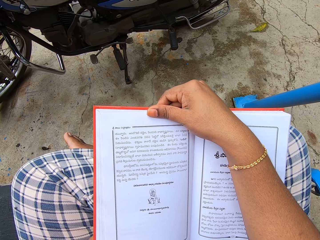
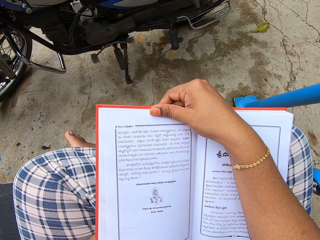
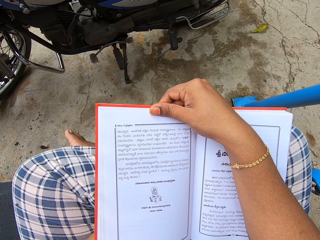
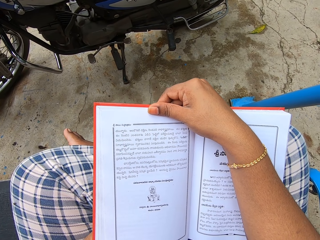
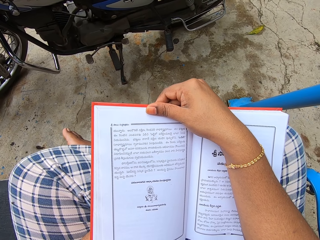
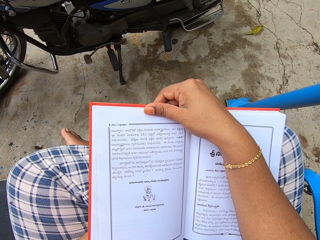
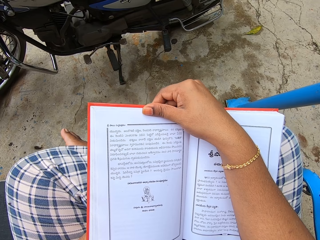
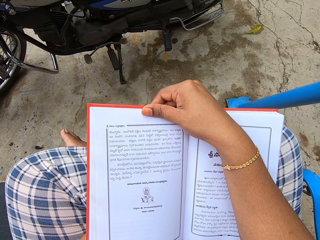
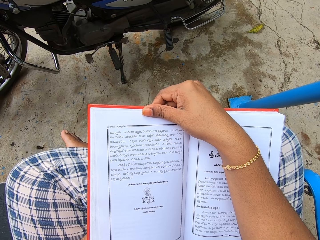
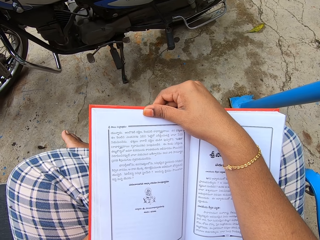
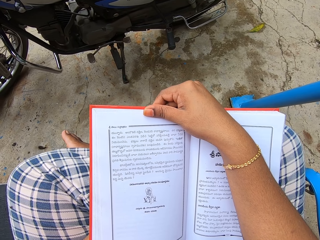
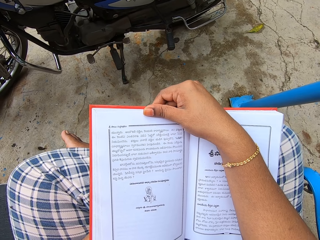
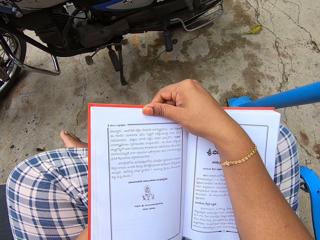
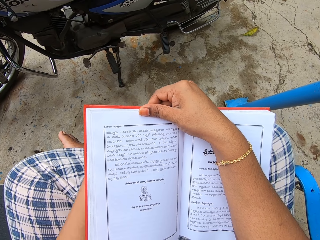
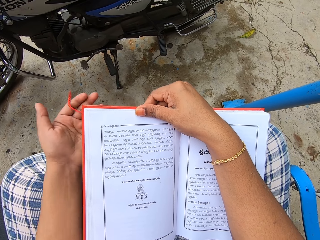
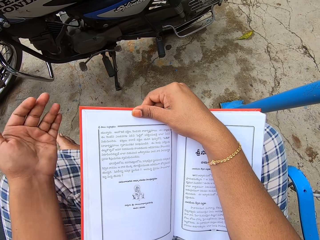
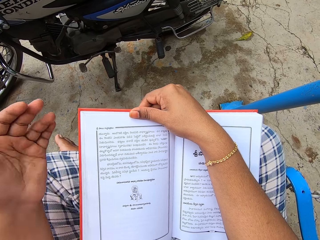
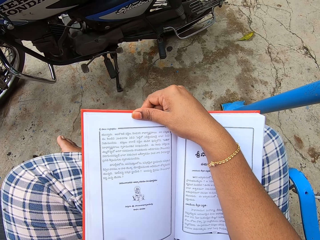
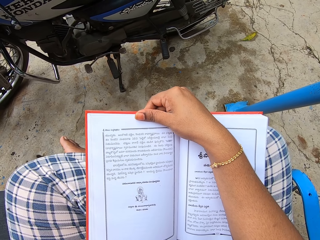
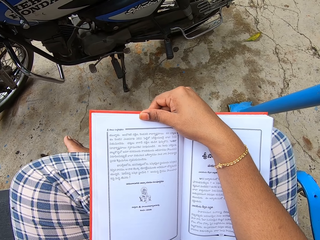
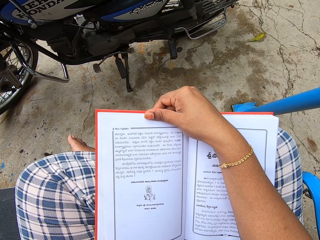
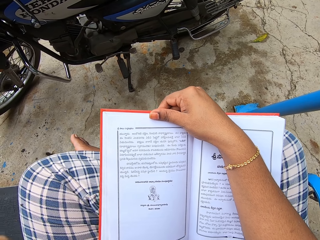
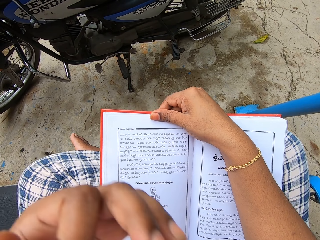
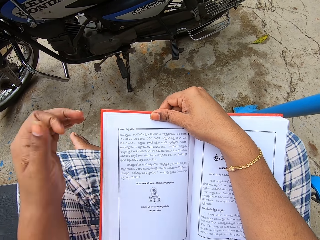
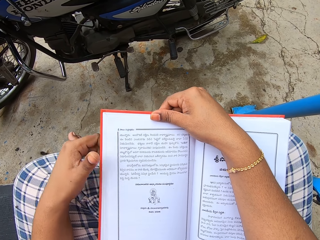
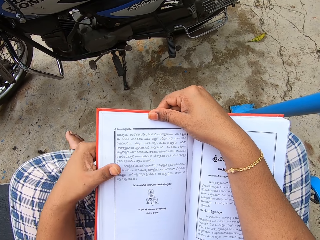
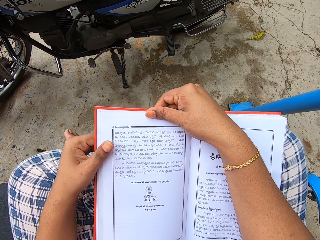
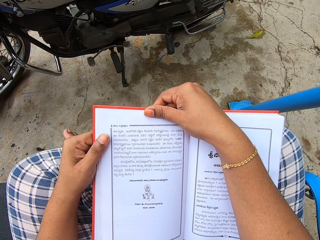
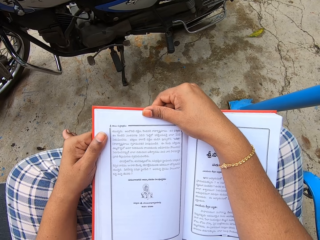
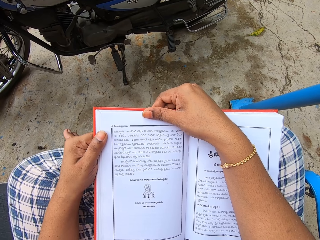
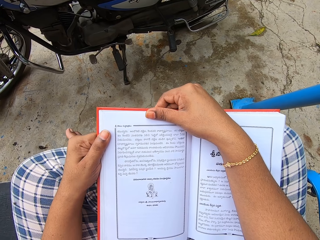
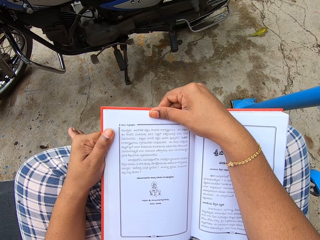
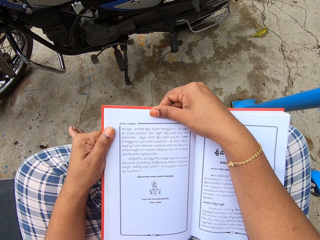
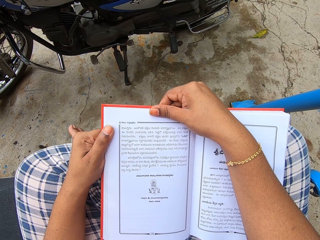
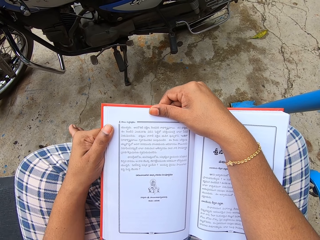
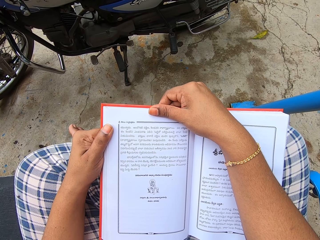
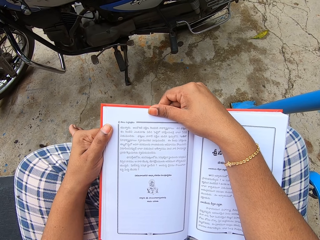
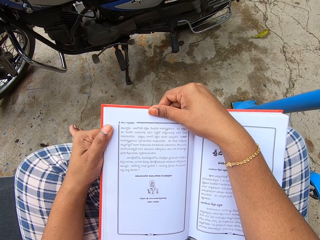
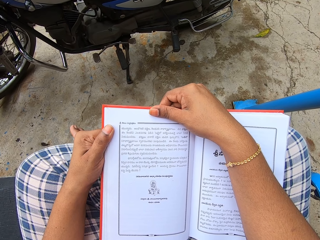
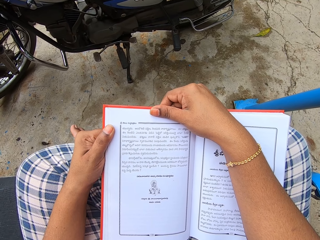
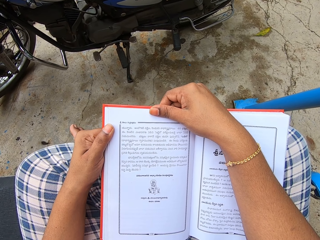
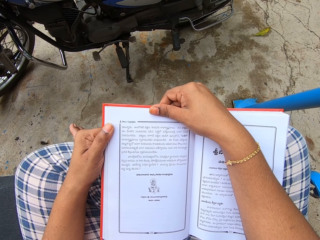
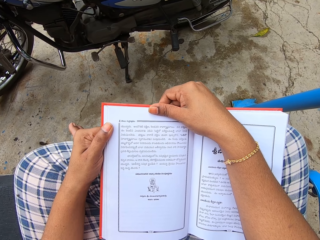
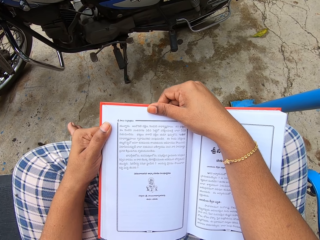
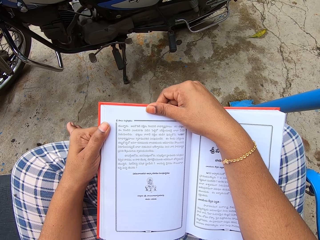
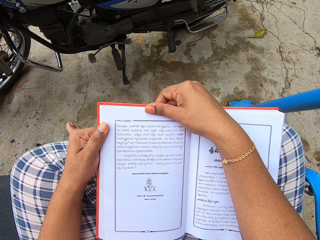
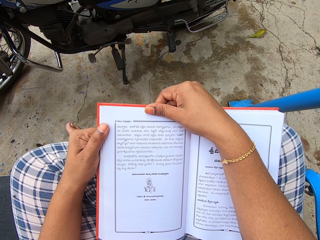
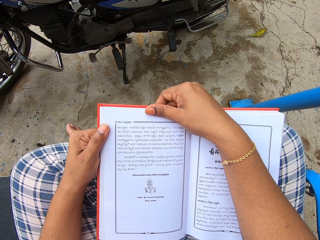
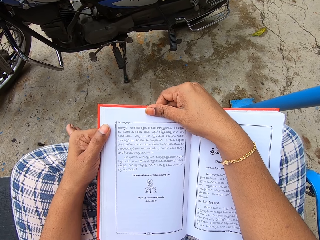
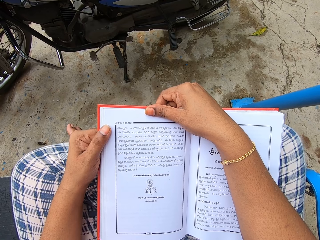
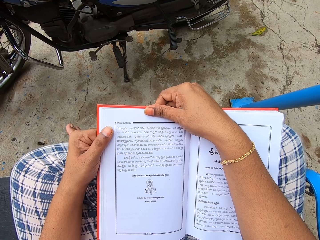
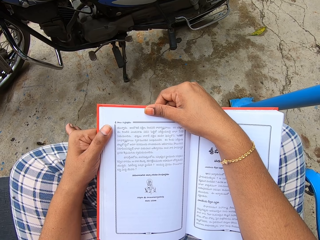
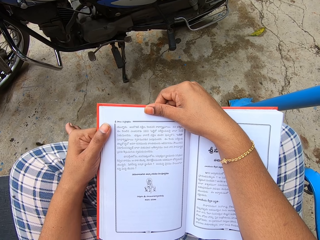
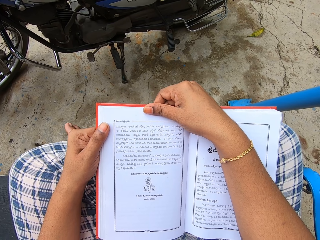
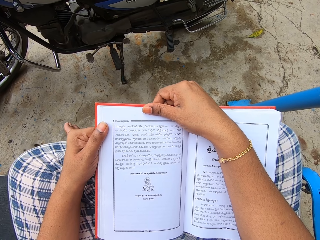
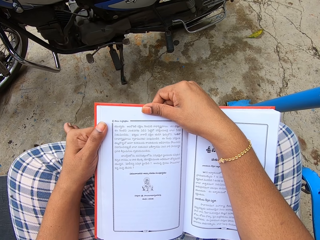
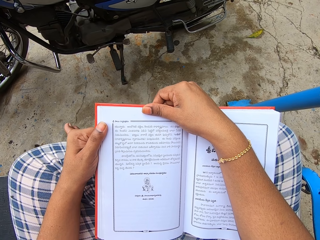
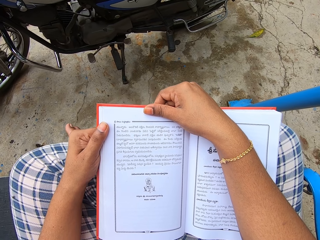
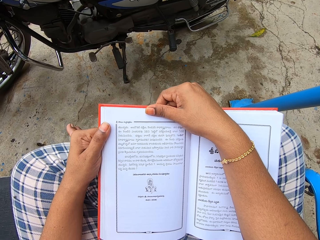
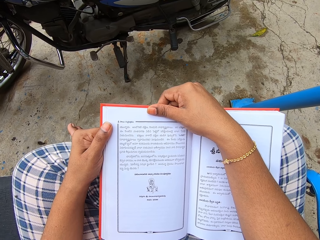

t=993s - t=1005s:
The camera wearer touches their face. They move their hand away. They hold a book.

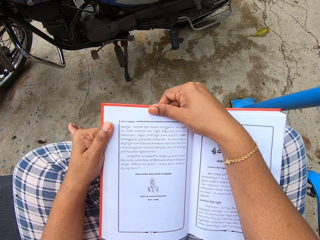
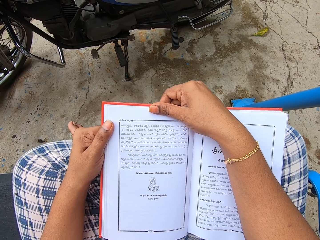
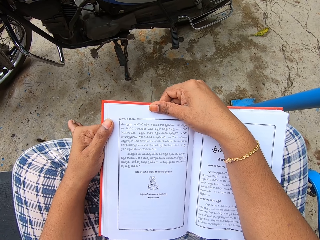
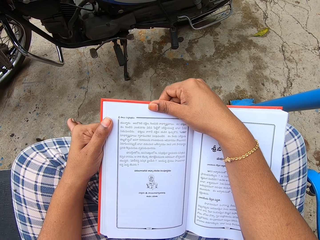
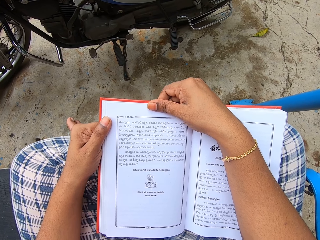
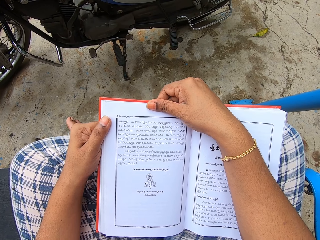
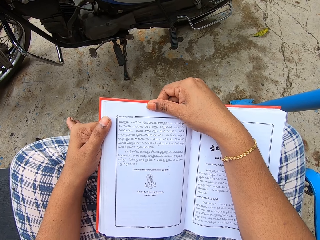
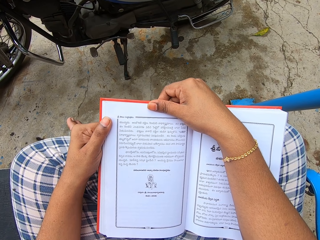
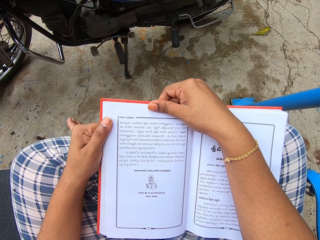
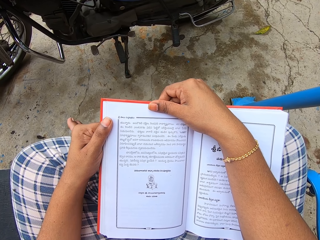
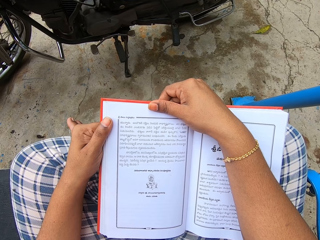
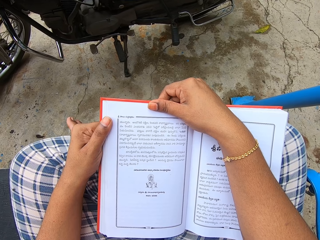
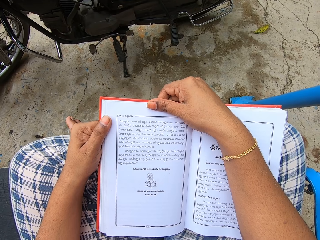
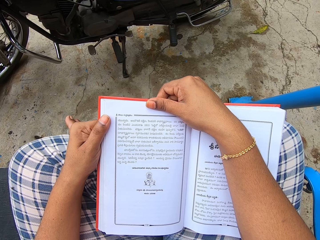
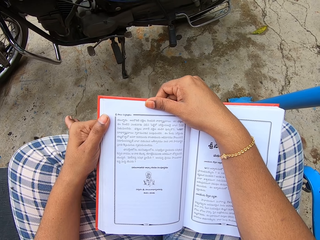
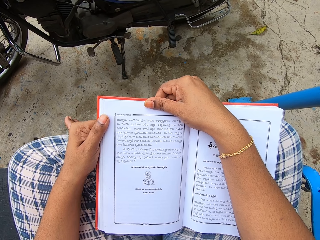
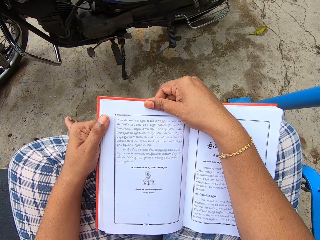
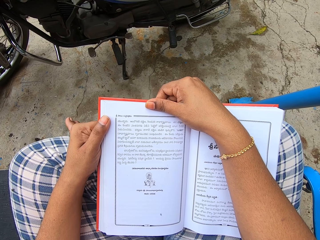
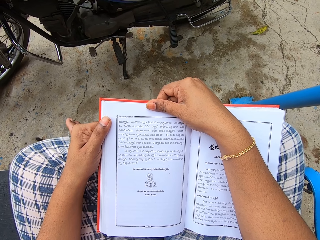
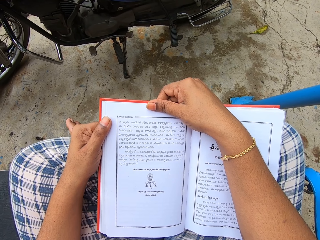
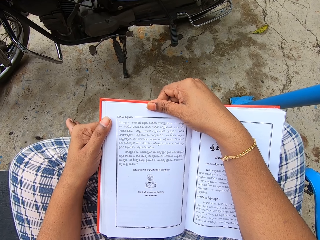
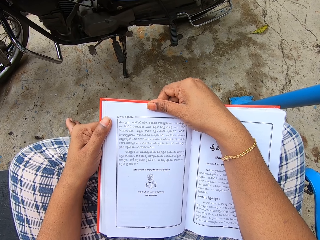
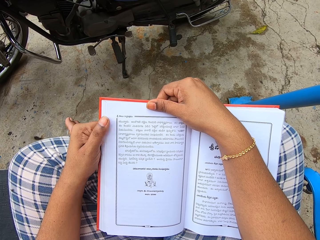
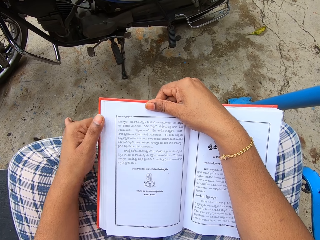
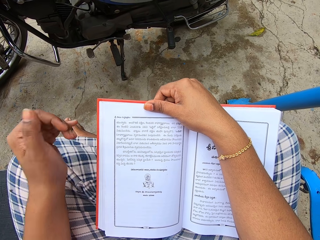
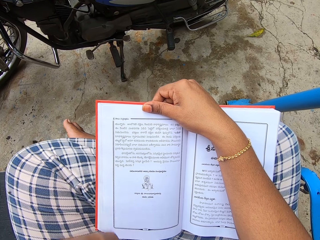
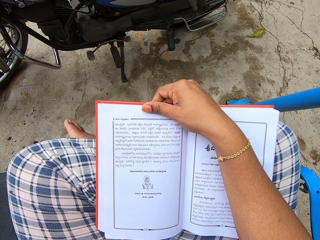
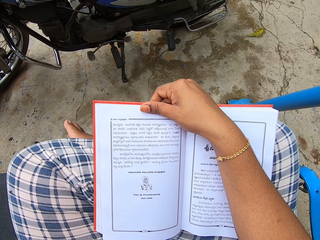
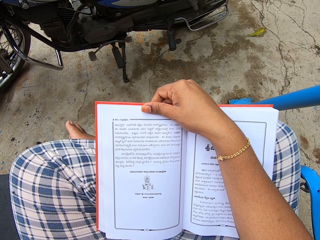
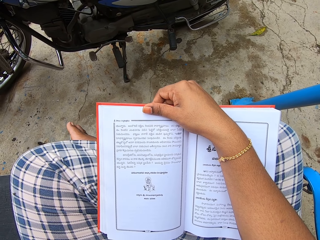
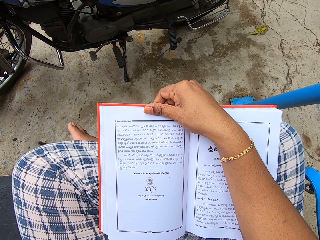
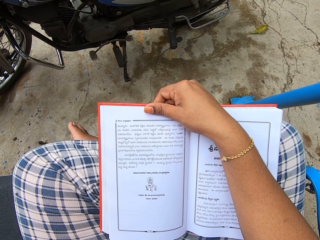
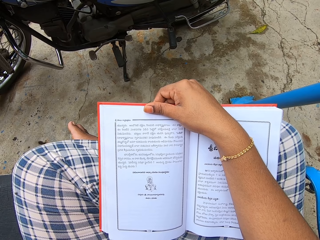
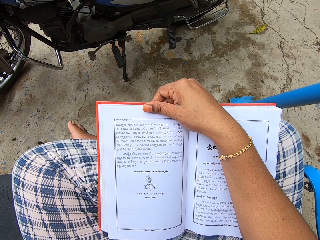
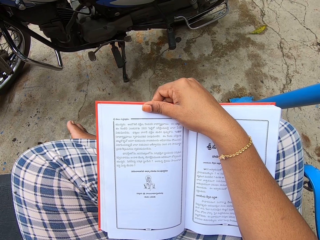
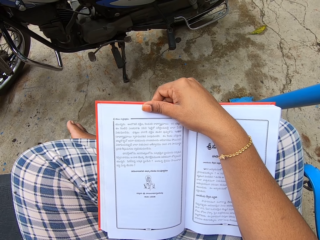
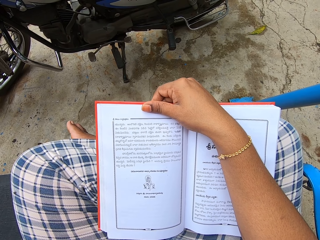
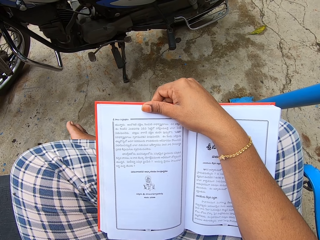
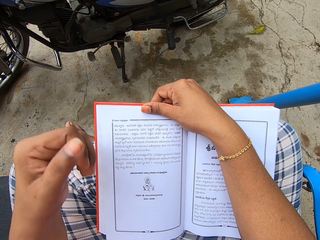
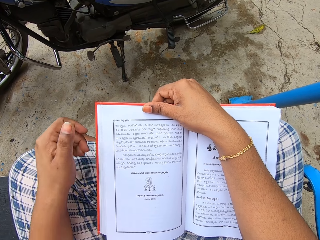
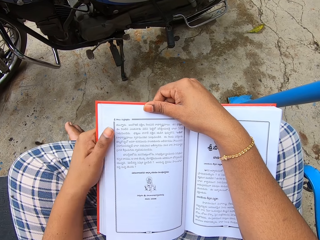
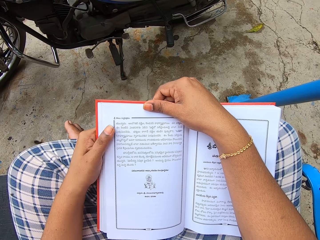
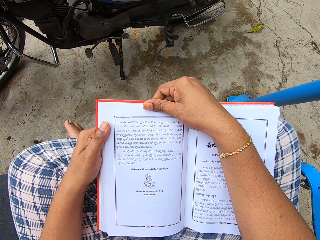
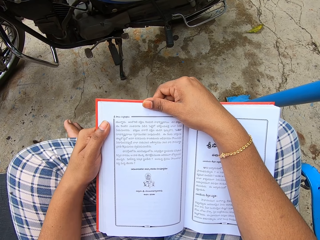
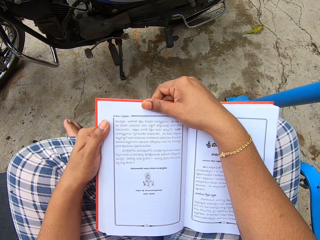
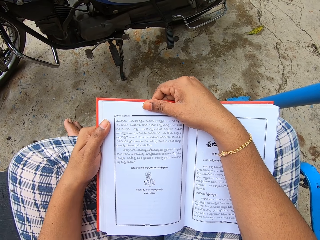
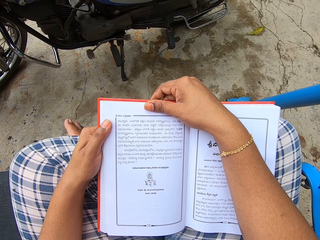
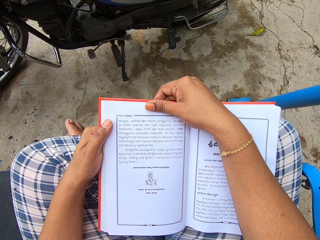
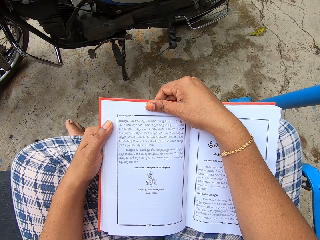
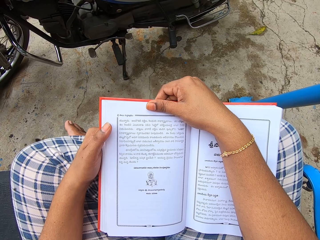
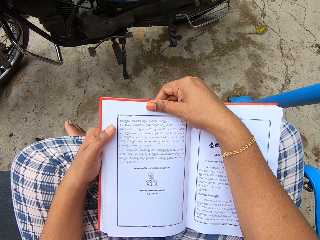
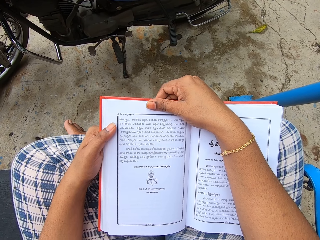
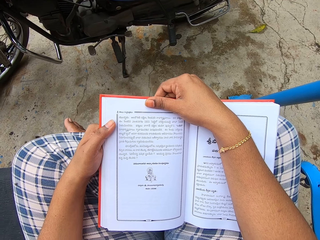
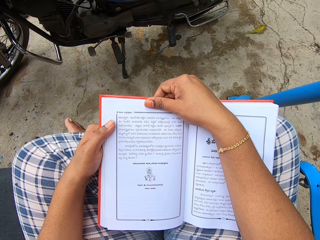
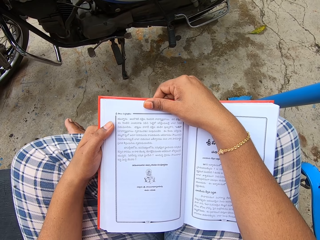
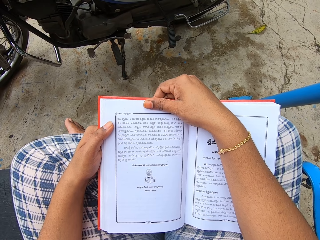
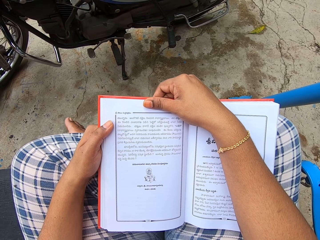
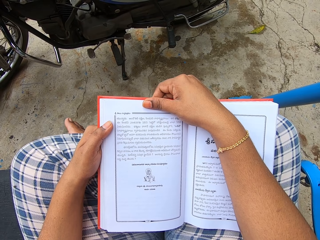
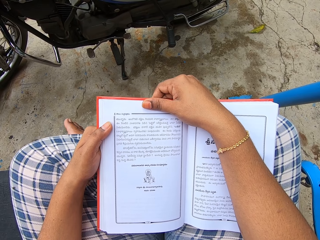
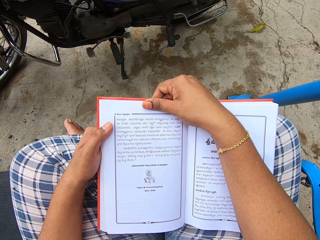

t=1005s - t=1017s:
The camera wearer touches their face. They move their hand. They hold a book.
